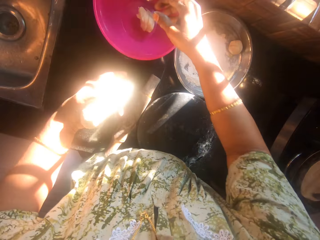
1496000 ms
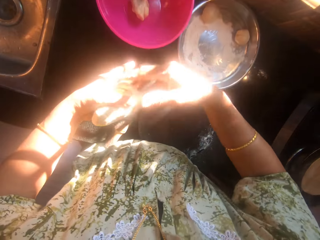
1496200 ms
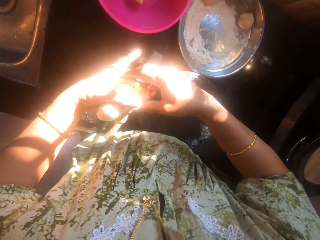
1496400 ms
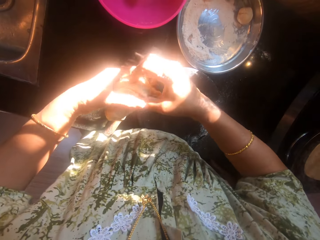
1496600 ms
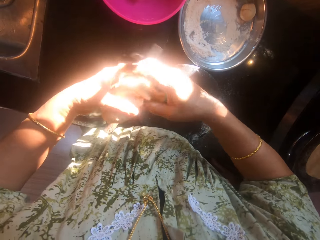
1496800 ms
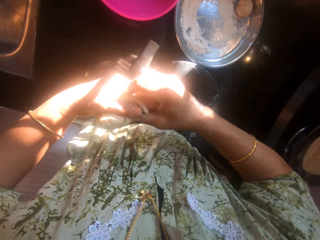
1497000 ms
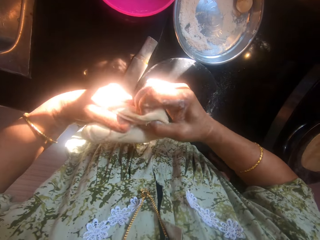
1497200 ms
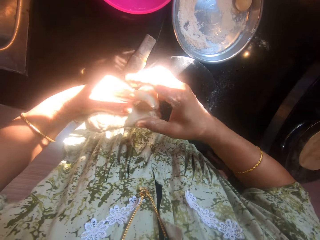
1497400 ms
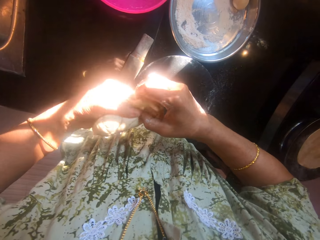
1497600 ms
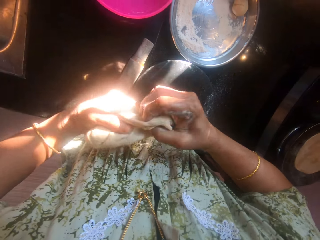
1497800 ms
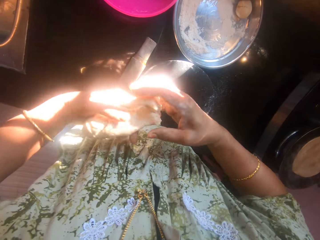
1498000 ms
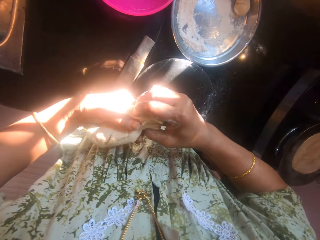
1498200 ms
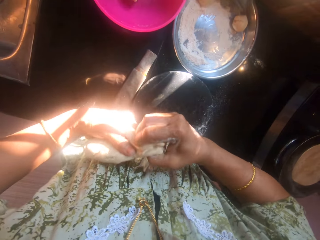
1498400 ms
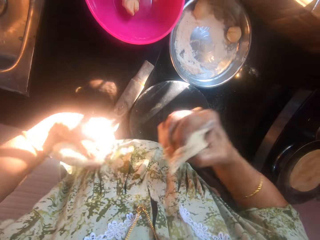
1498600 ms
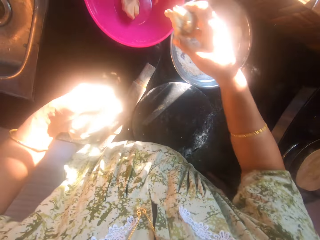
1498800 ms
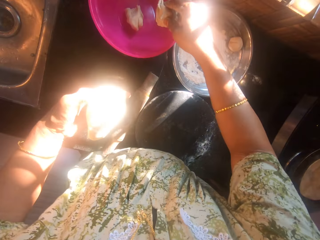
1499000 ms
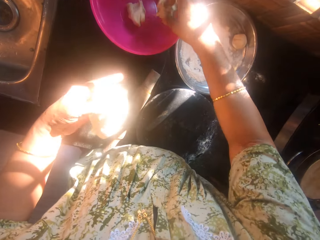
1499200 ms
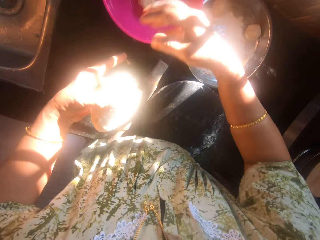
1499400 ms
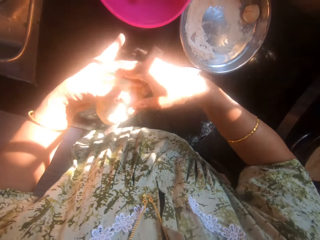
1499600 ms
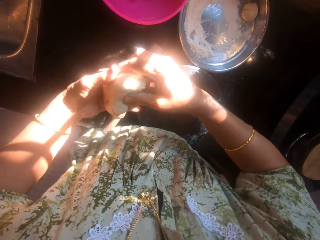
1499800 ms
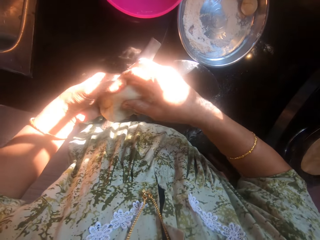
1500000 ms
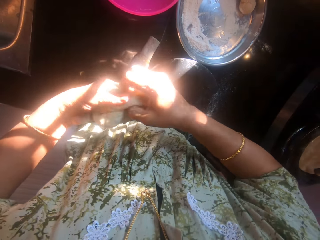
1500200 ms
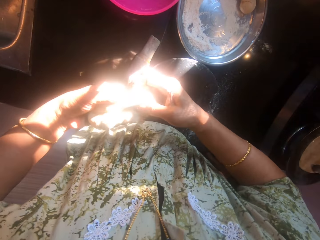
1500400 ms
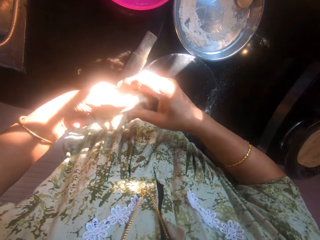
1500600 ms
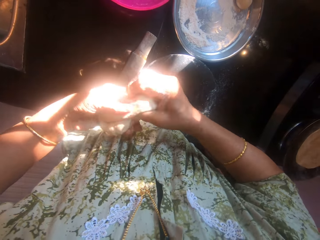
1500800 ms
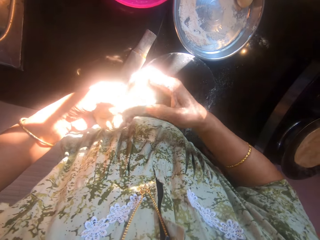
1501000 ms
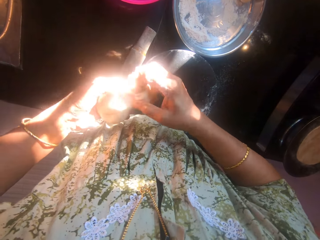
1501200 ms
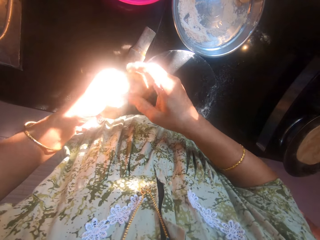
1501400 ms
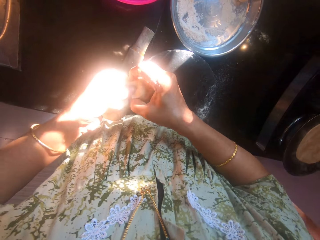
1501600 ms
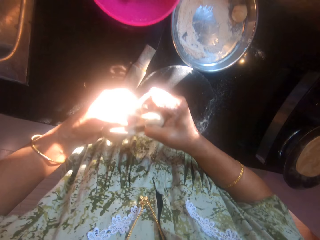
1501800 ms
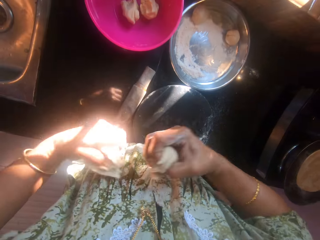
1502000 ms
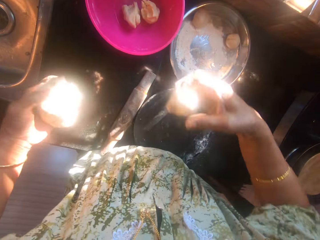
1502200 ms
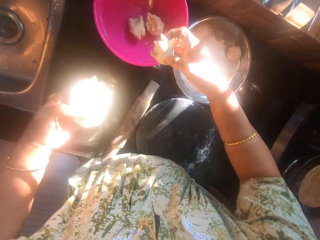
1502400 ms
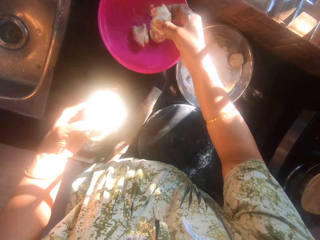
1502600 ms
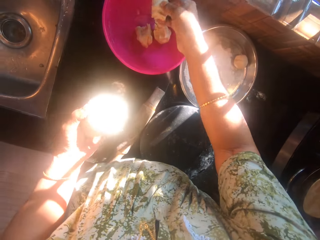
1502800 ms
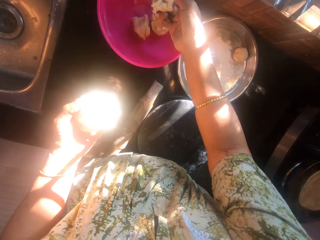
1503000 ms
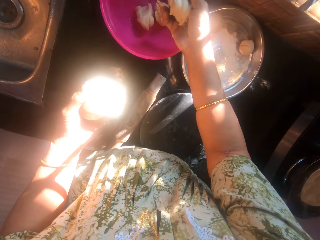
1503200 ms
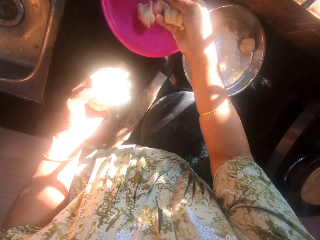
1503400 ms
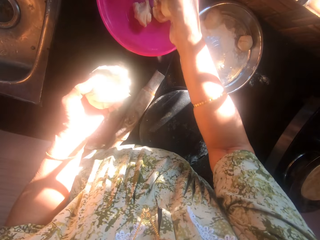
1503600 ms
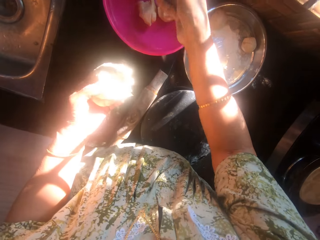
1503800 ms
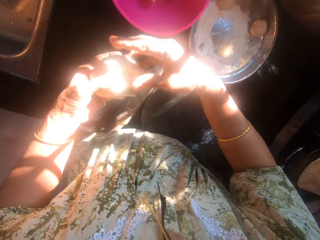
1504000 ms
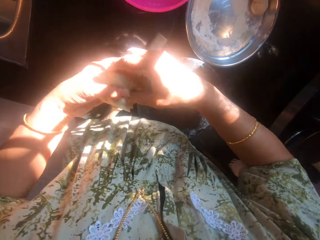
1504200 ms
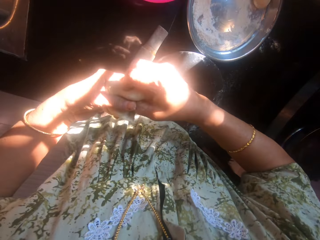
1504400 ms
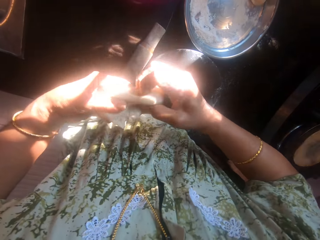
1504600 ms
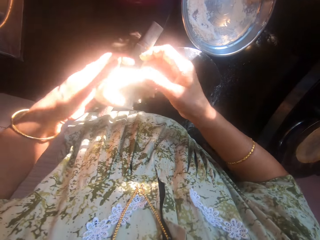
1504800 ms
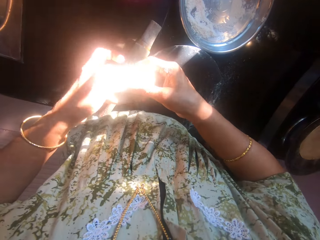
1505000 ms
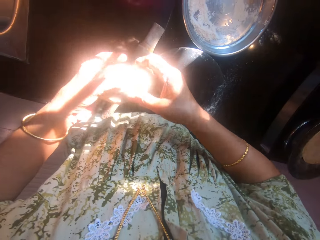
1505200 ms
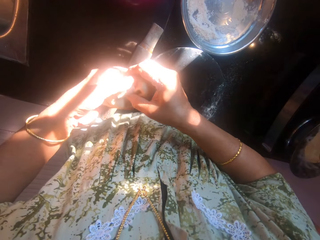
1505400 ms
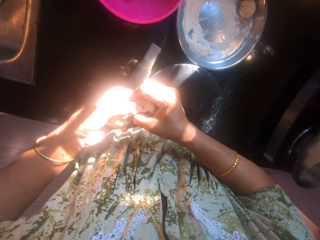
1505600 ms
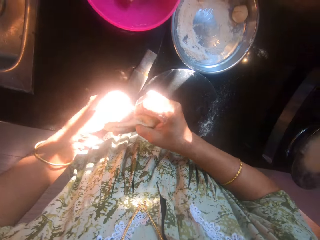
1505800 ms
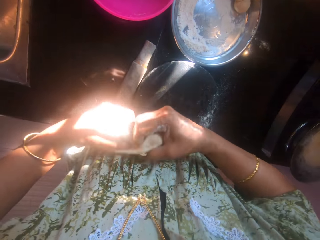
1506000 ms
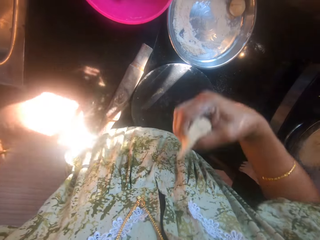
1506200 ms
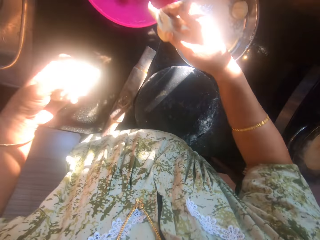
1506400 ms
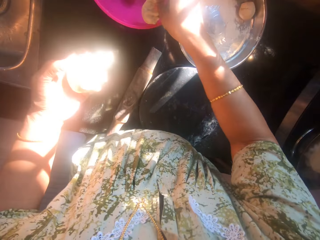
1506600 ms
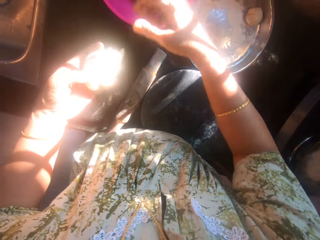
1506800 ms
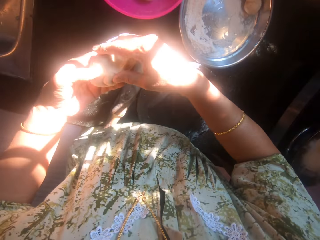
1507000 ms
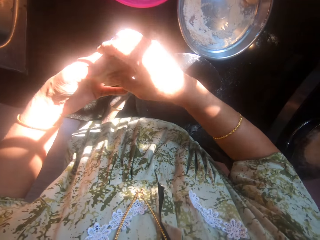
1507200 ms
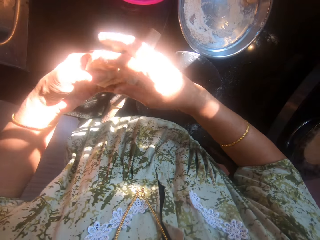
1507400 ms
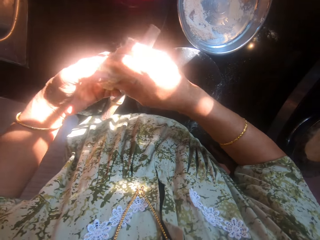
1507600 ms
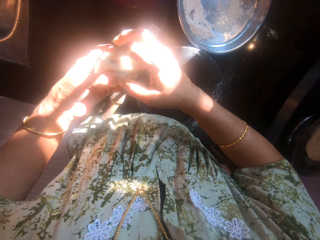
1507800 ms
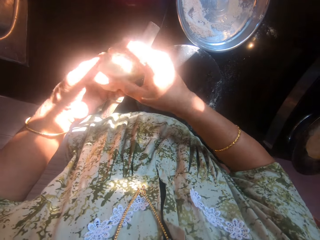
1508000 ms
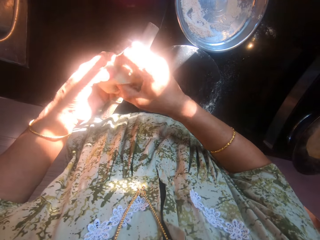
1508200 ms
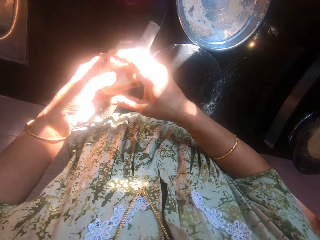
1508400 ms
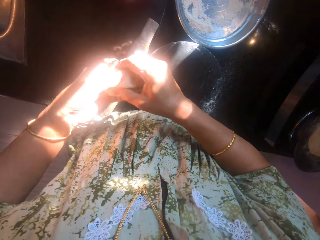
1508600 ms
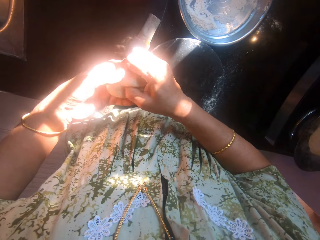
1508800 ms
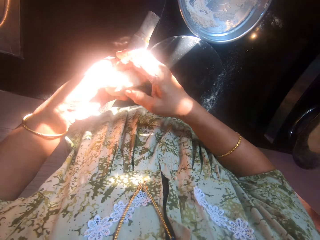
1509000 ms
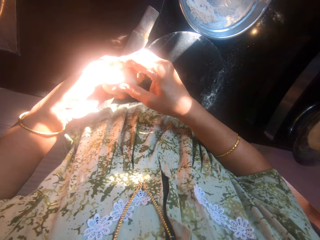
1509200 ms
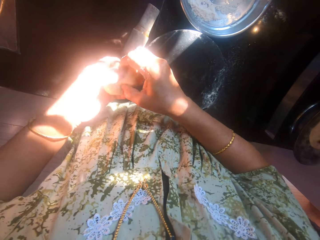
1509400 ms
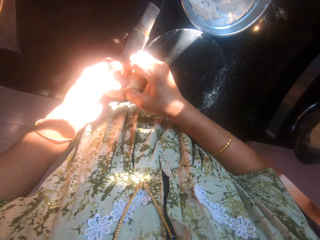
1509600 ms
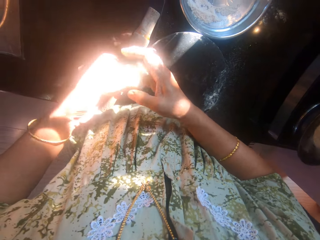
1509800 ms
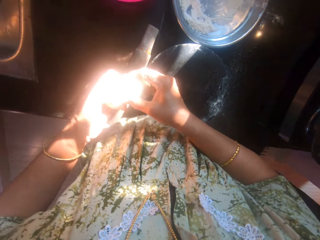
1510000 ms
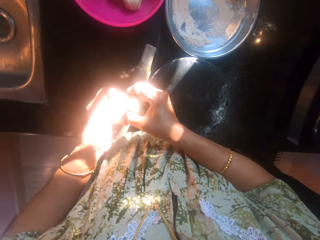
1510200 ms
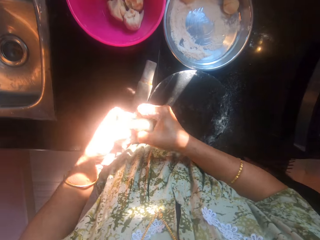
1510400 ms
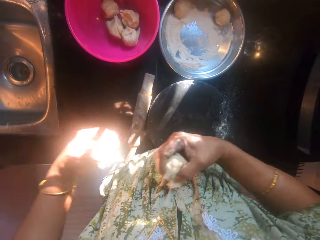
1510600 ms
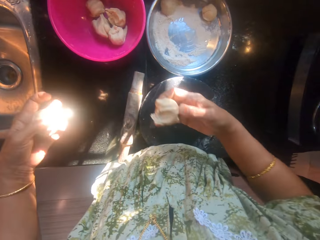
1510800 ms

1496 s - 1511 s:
The camera wearer puts the lump in the bowl. They cut out another lump of dough. They put the lump in the bowl. They cut out other lumps of dough. They put a dough in the bowl. They cut a dough. A man turns a flat bread. The camera wearer puts the lump in the bowl. They cut out another lump of dough.

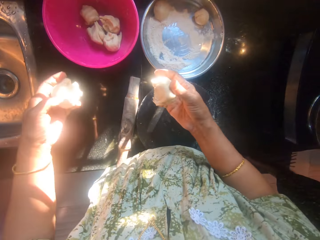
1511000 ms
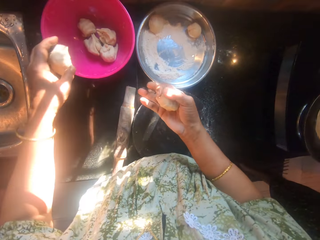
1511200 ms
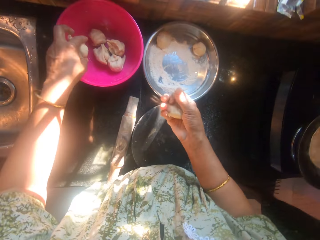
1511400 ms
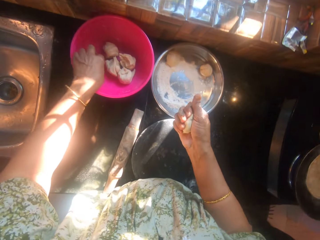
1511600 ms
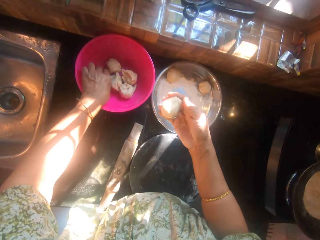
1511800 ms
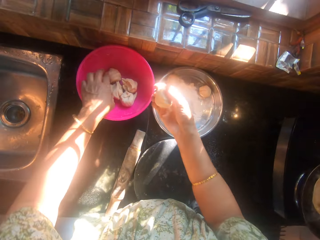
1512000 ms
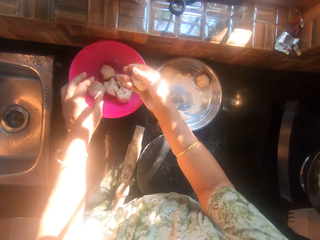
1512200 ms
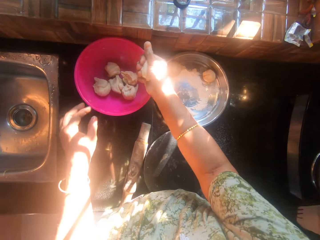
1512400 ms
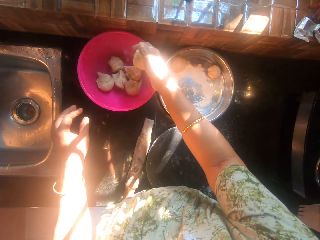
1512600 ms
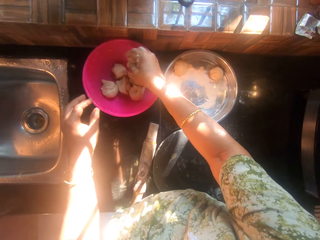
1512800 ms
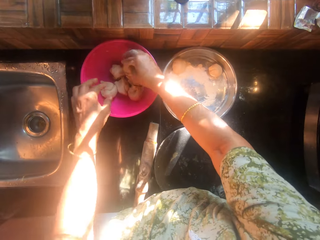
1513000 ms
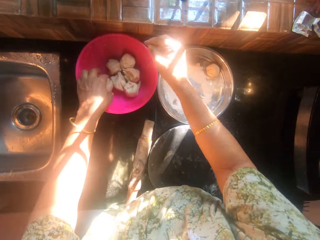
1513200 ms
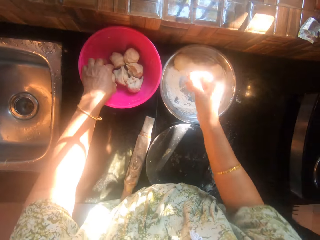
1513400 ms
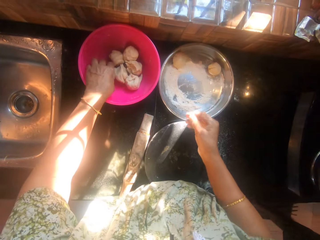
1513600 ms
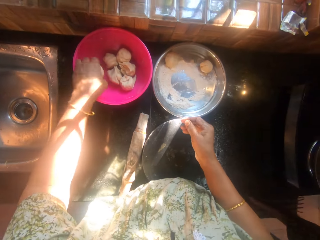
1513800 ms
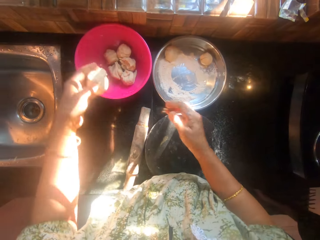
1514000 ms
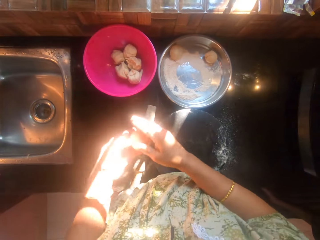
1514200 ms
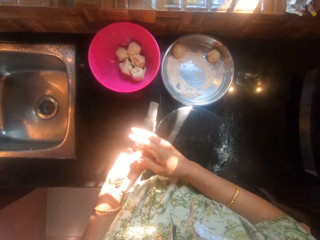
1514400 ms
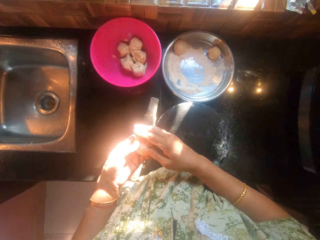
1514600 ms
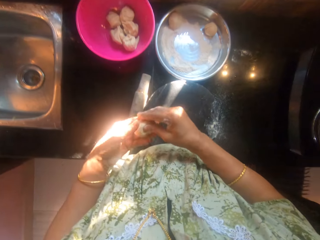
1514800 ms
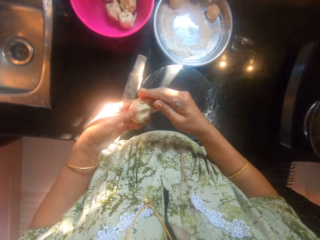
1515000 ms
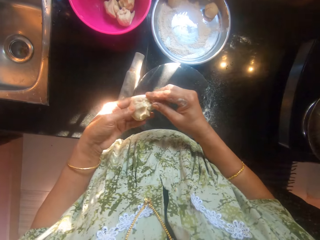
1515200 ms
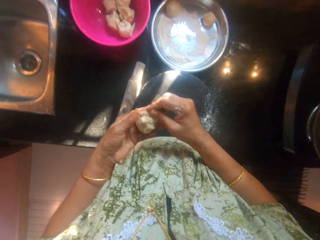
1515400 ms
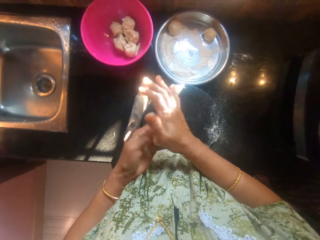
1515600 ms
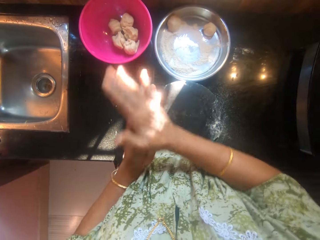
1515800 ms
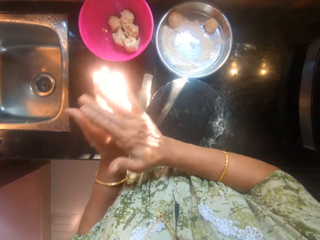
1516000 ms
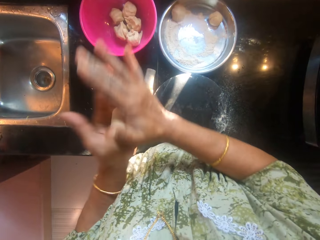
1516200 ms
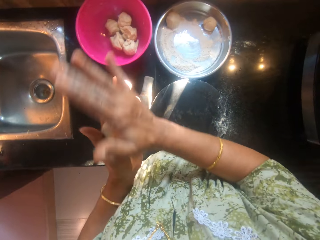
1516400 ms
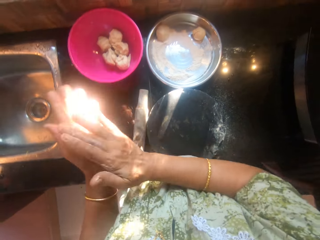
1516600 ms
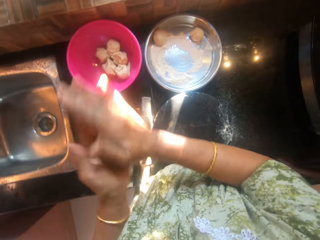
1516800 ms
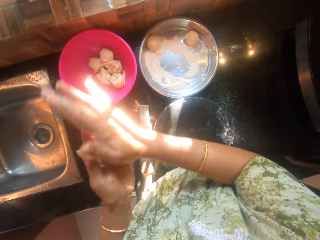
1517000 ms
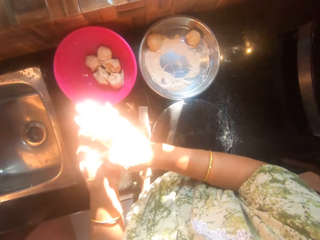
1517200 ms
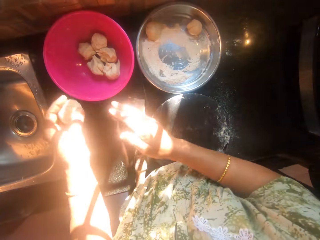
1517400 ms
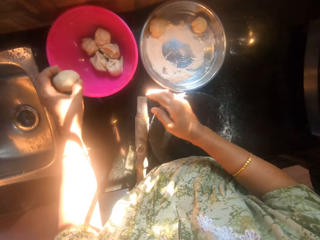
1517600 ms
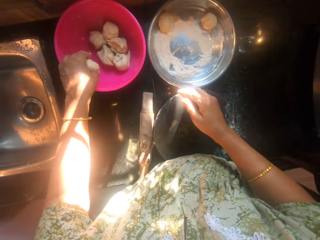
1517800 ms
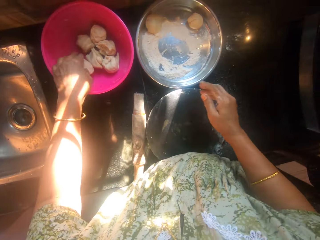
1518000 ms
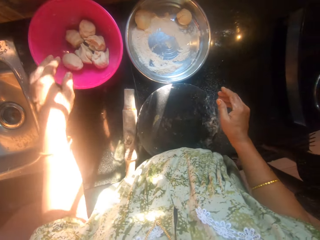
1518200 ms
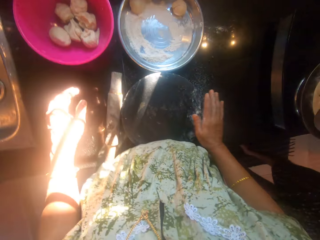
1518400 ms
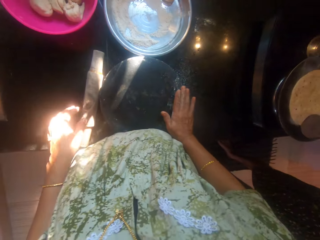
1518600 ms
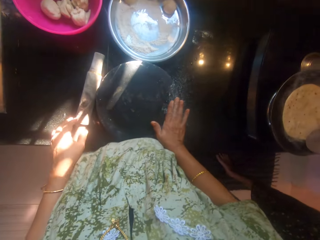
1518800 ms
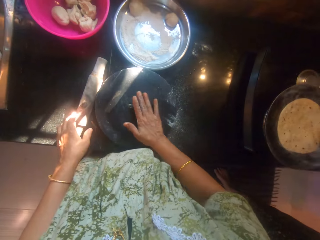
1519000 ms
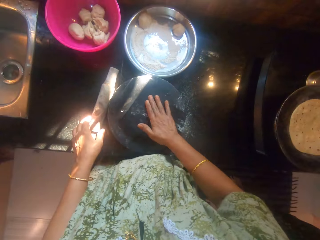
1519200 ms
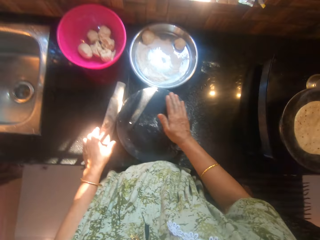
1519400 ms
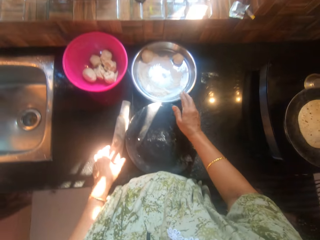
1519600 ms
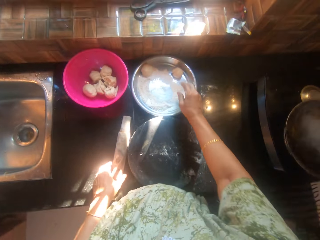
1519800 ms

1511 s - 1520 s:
The camera wearer puts the lump in the bowl. She kneads the dough in her hands. She puts the lump in the bowl. She picks up the dough from the bowl. She kneads the dough in her hands. She puts the lump in the bowl. She touches a stool.
